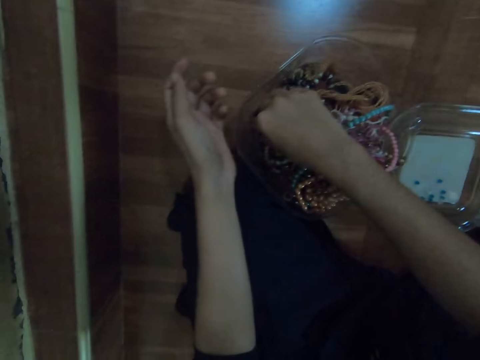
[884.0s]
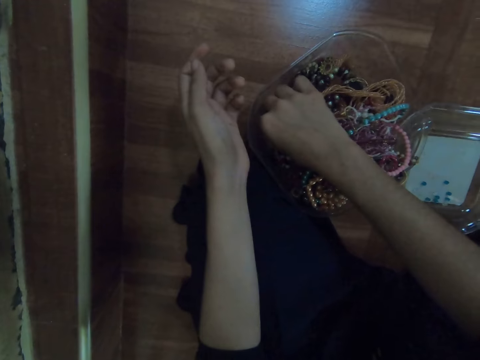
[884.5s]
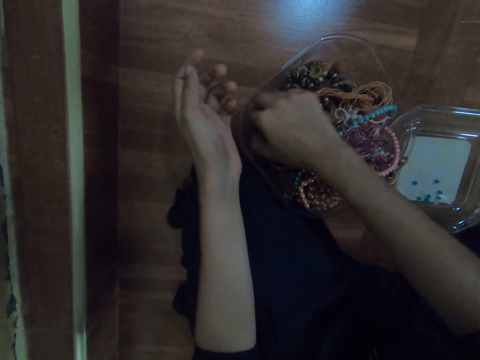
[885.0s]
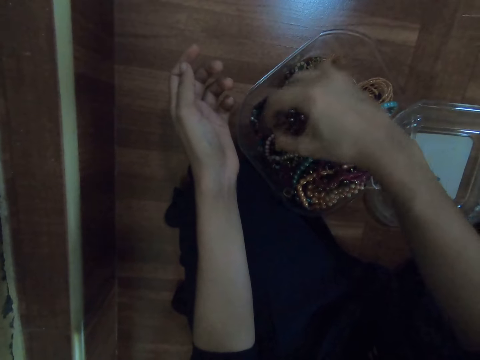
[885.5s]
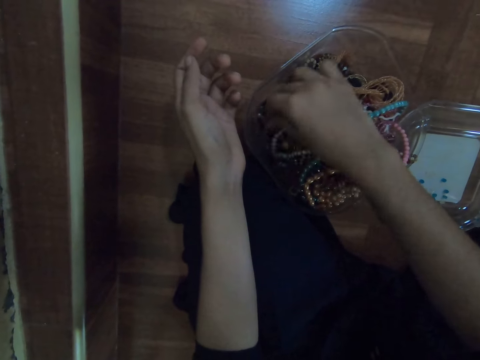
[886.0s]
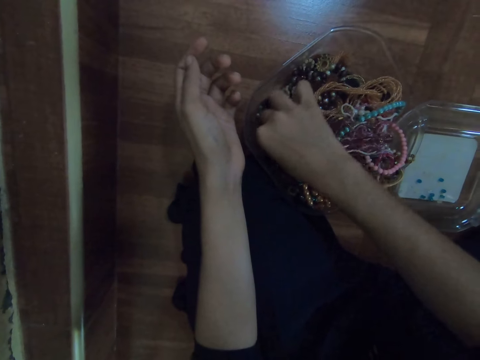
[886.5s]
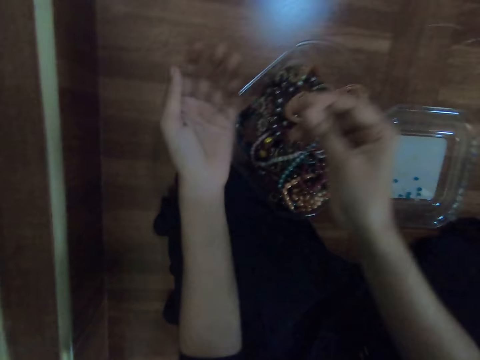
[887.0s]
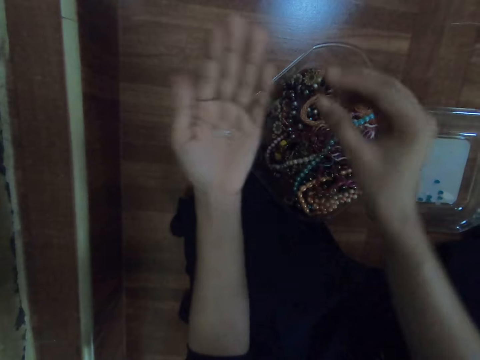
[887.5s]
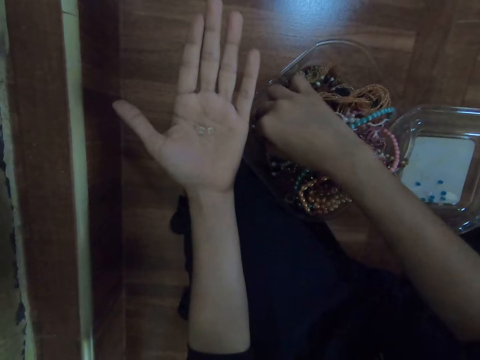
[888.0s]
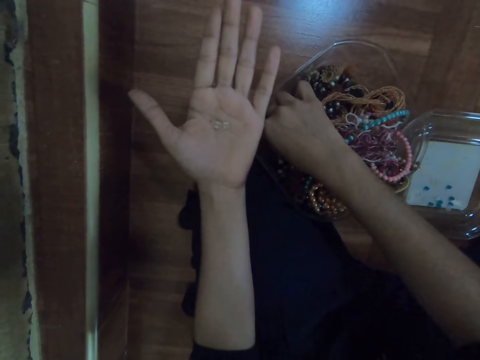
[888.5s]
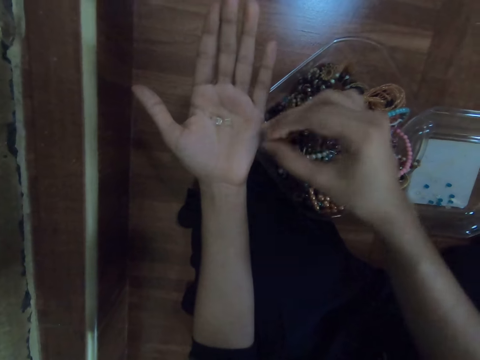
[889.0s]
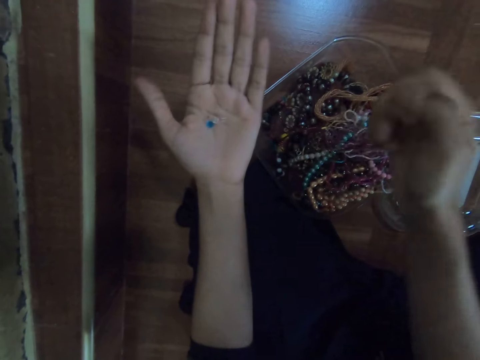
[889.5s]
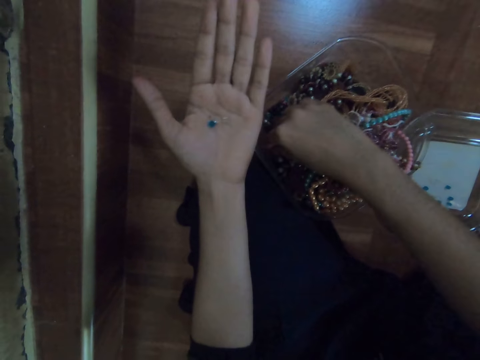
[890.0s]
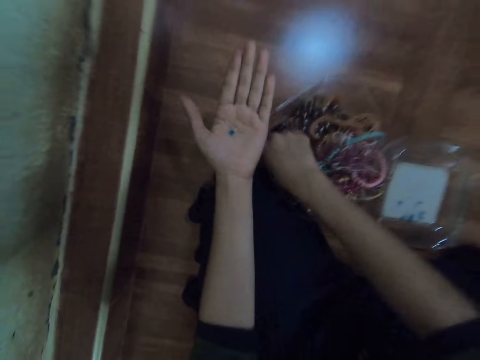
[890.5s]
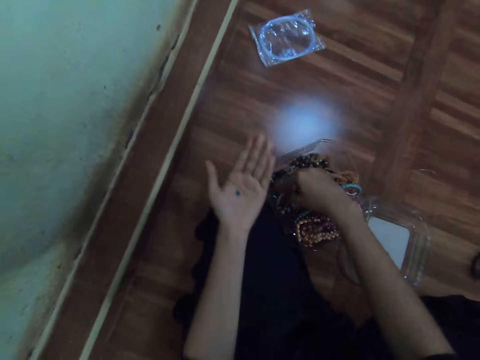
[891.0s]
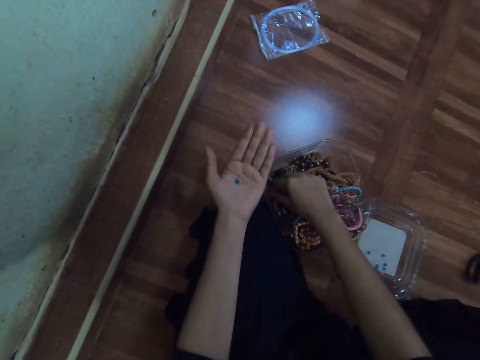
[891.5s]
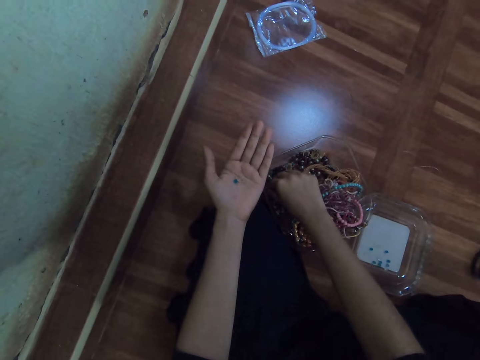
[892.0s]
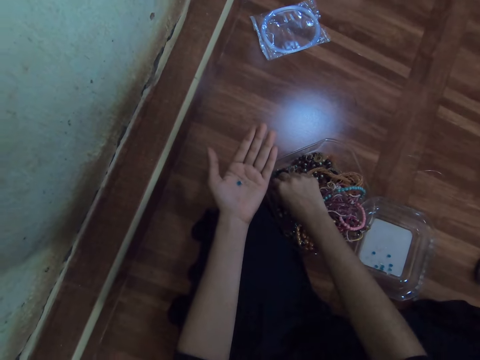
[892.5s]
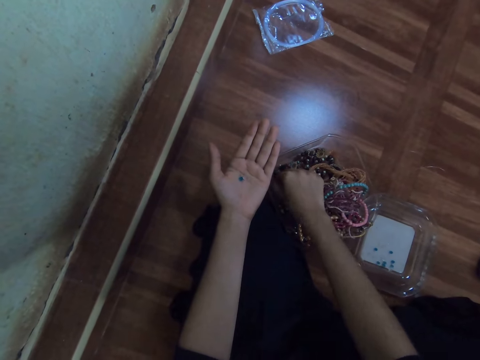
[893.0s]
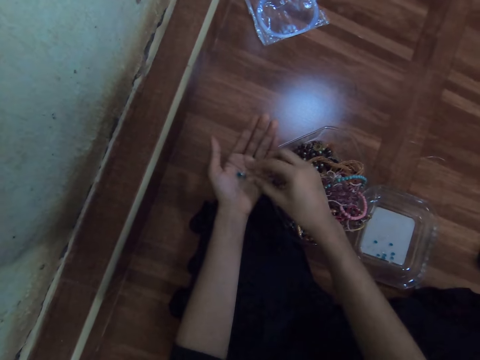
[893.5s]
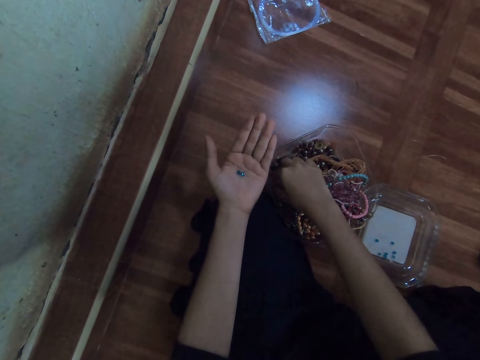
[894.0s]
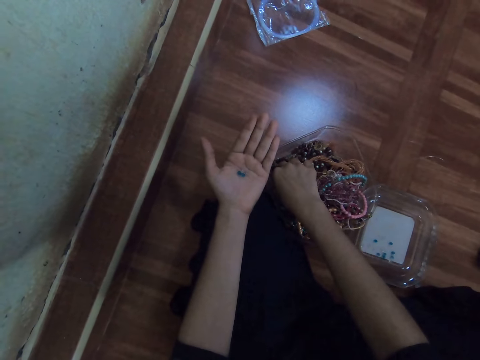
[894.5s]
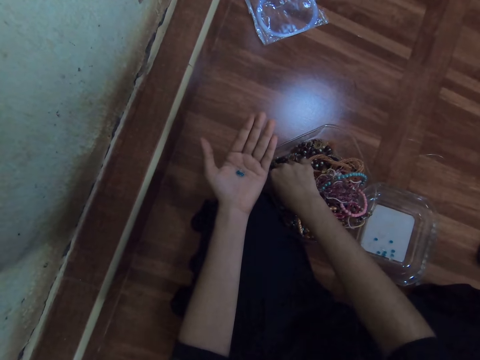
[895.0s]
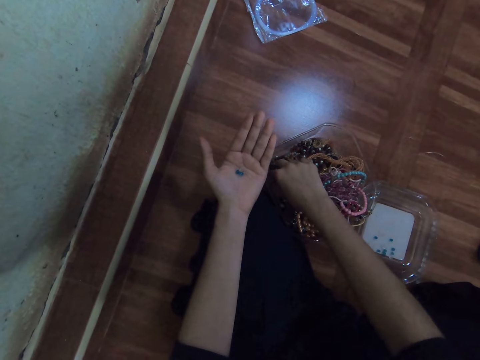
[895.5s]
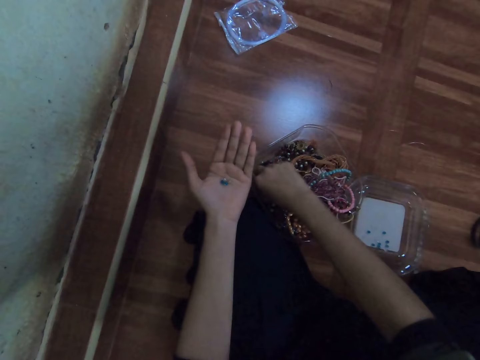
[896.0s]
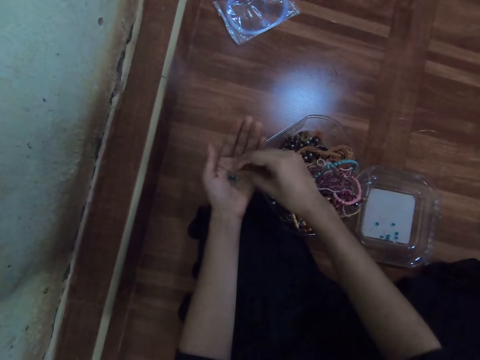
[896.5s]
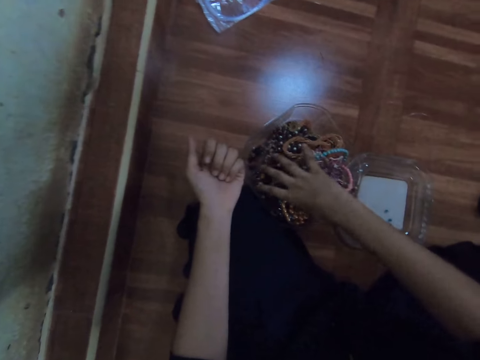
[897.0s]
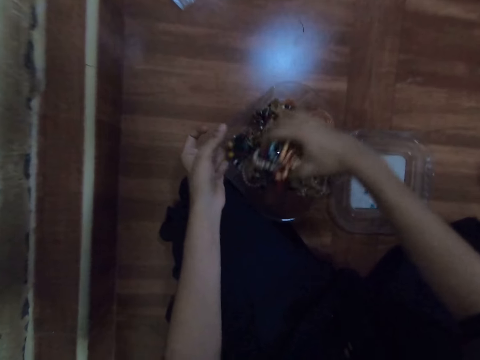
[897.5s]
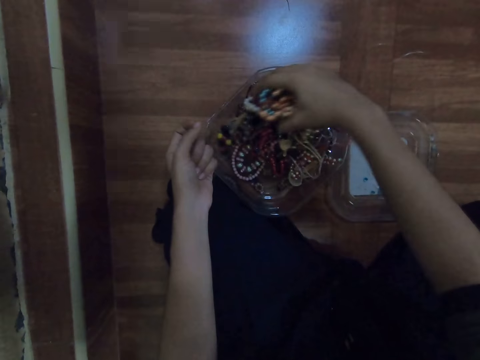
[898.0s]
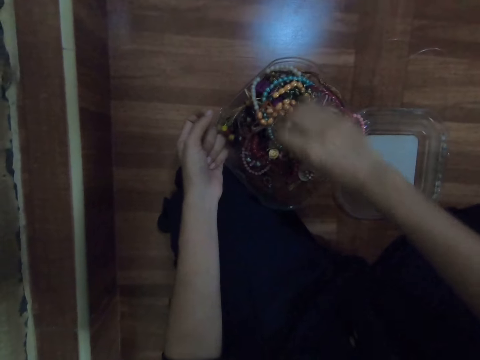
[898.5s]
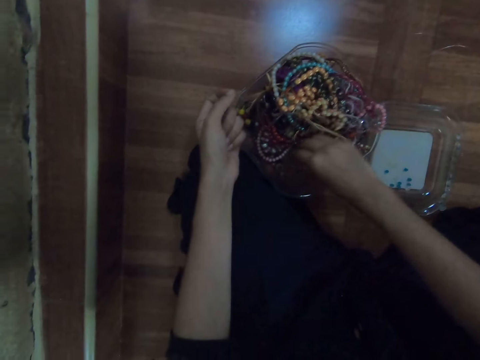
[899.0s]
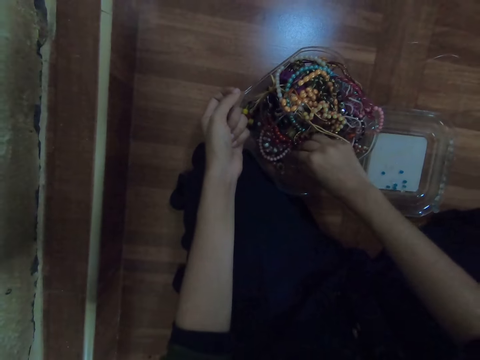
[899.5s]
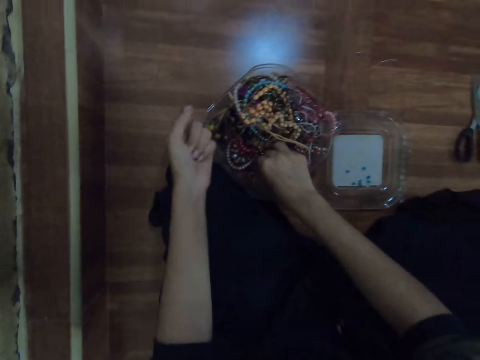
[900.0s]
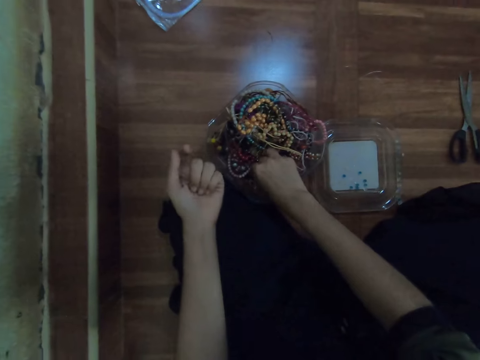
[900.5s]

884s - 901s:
The camera wearer picks a bead from the bowl with her right hand. She drops the bead in her left hand with her right hand. She picks a bead from the bowl with her right hand. She drops the bead in her left hand with her right hand. She picks a bead from the bowl with her right hand. She drops the bead in her left hand with her right hand. She picks a bead from the bowl with her right hand. She drops the bead in her left hand with her right hand. She searches the bowl with her right hand. She lifts the bracelets. She picks beads from the big bowl.

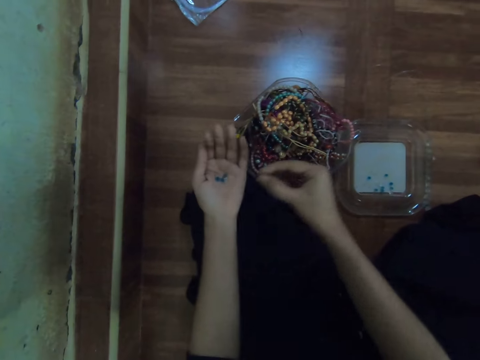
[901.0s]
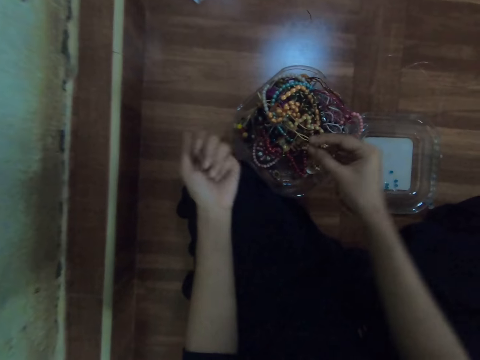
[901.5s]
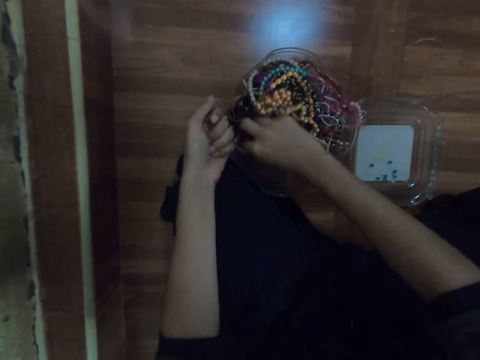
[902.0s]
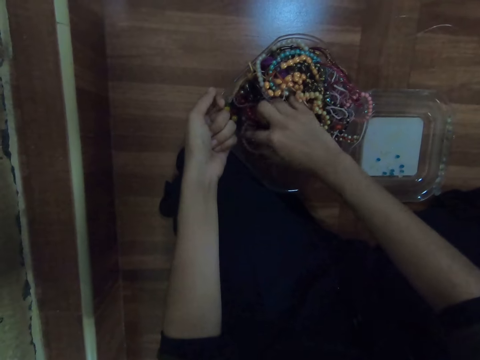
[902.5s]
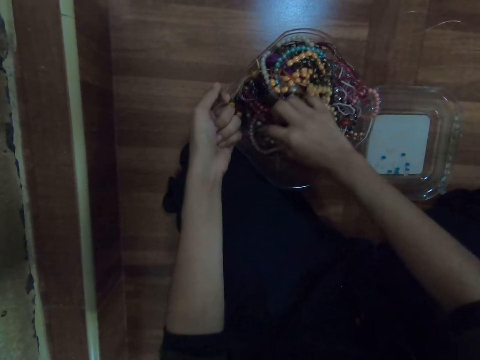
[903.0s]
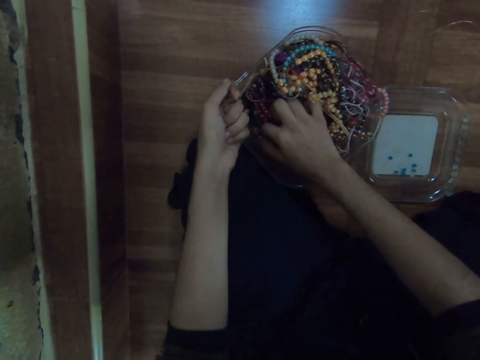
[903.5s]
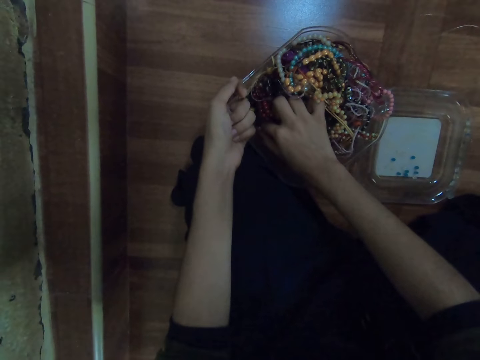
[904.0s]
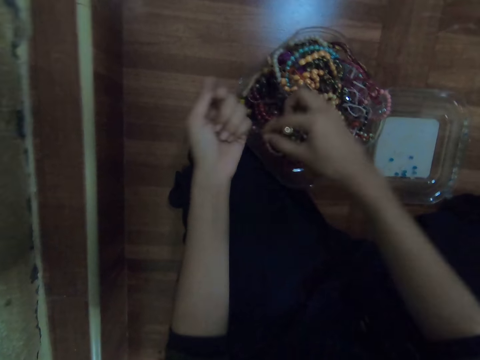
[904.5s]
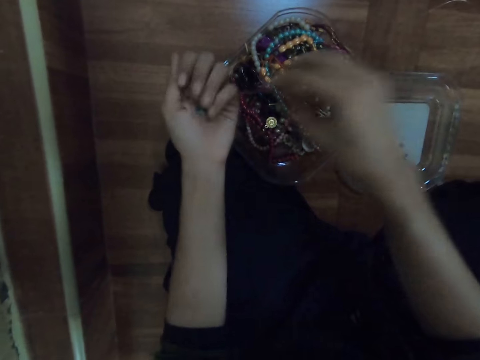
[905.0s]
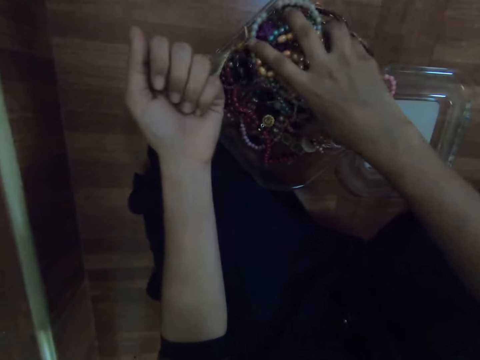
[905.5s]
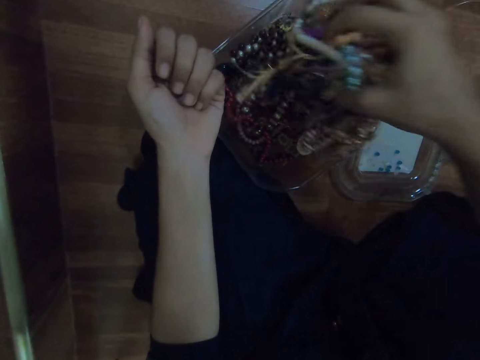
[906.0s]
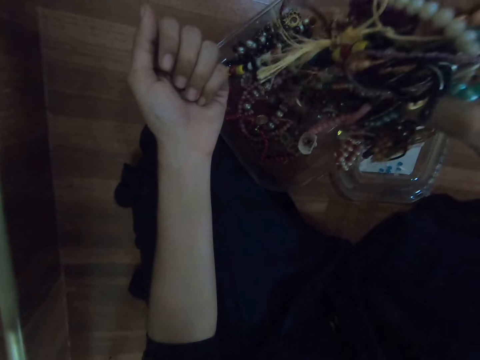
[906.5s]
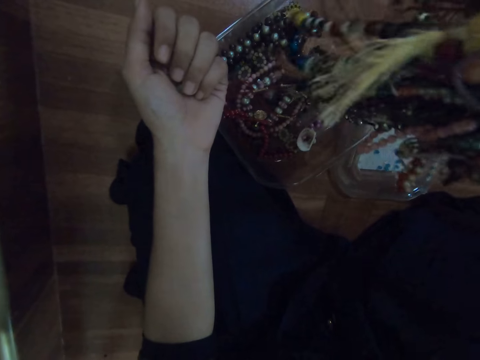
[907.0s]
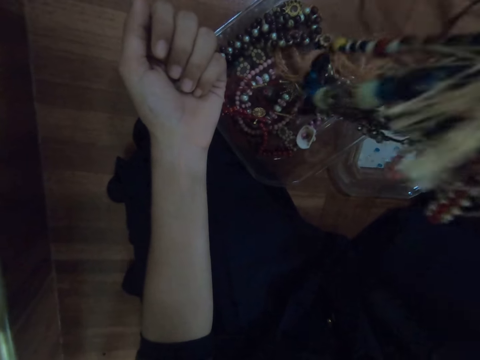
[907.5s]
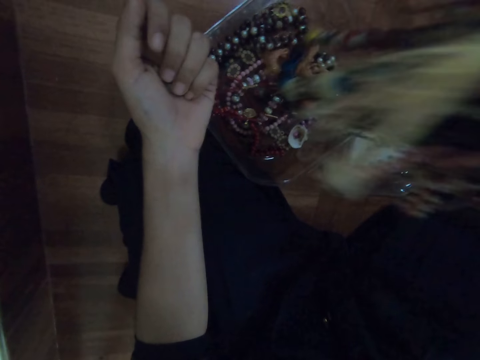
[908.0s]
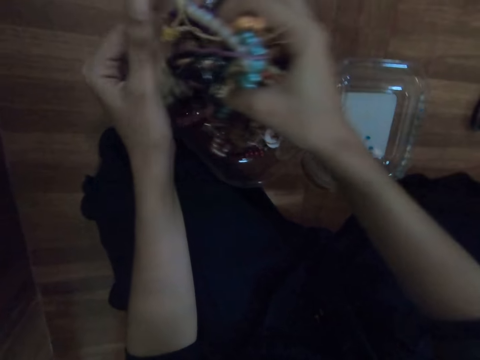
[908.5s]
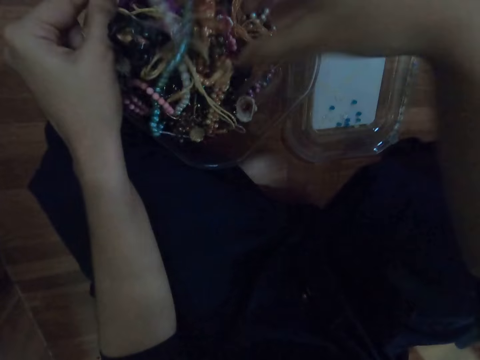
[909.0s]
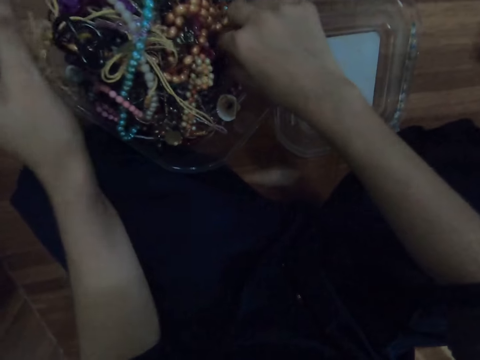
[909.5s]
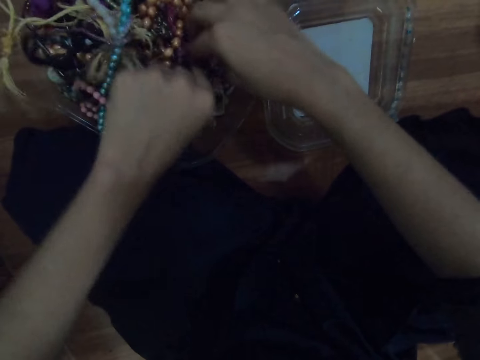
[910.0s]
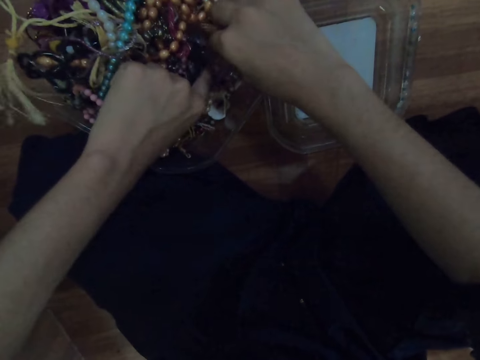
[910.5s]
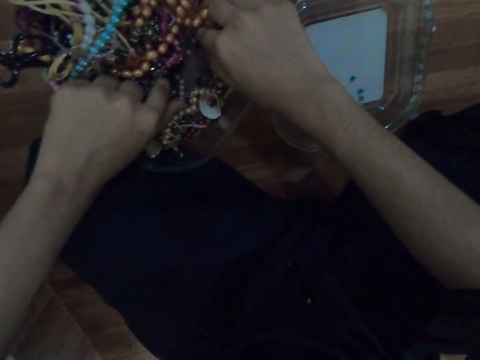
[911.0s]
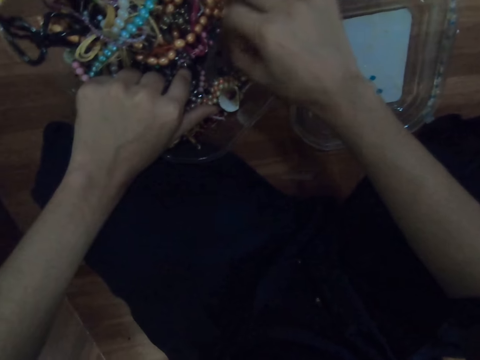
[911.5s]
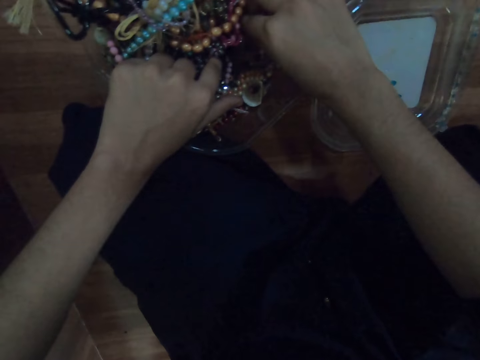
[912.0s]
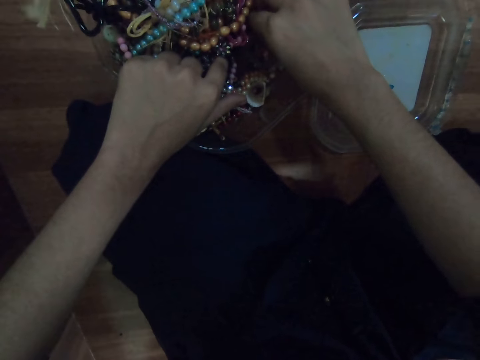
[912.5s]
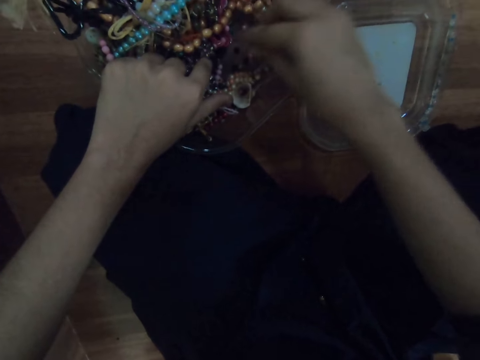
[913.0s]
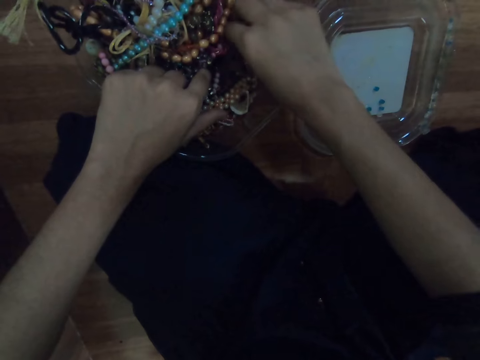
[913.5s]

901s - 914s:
The camera wearer drops the bead in her left hand with her right hand. She picks a bead from the bowl with her right hand. She drops the bead in her left hand with her right hand. She searches the bowl with her right hand. She lifts the bracelets. She places the bracelet in the big bowl. She picks beads from the big bowl.
